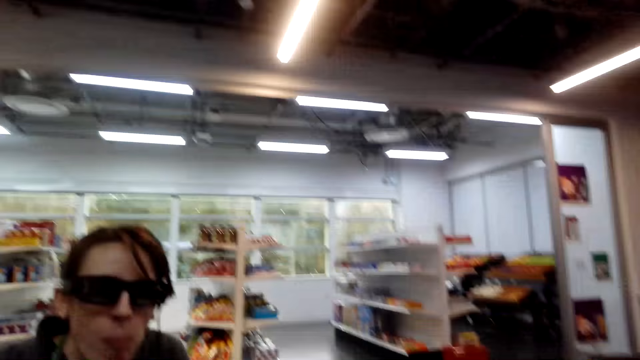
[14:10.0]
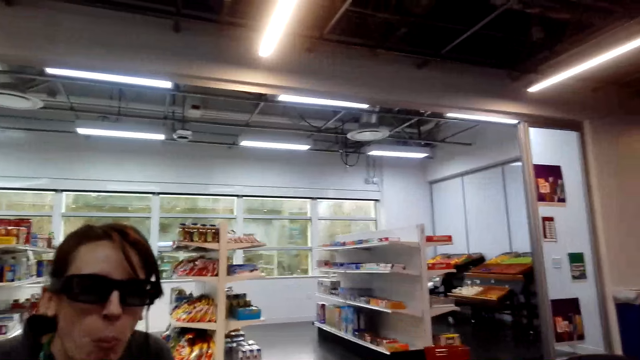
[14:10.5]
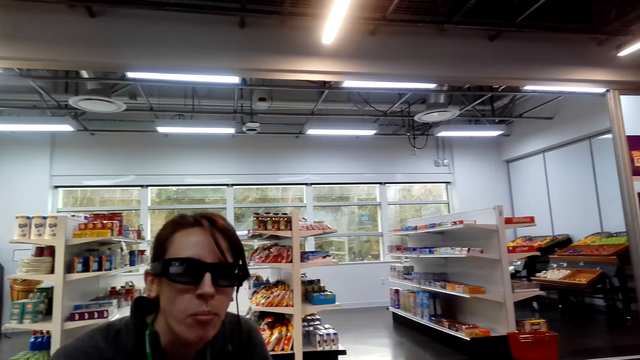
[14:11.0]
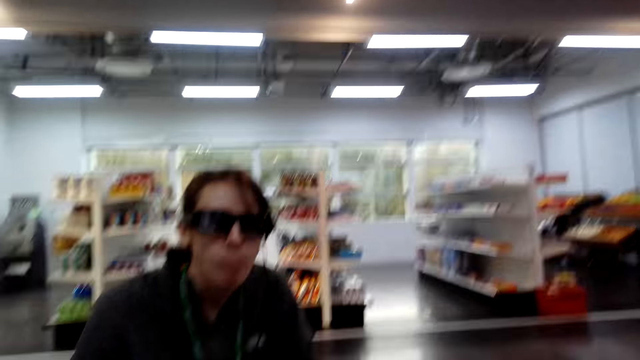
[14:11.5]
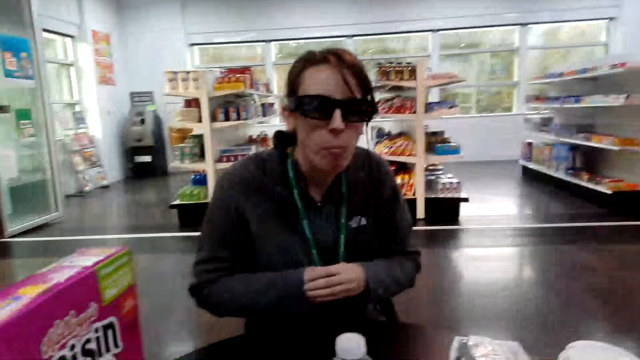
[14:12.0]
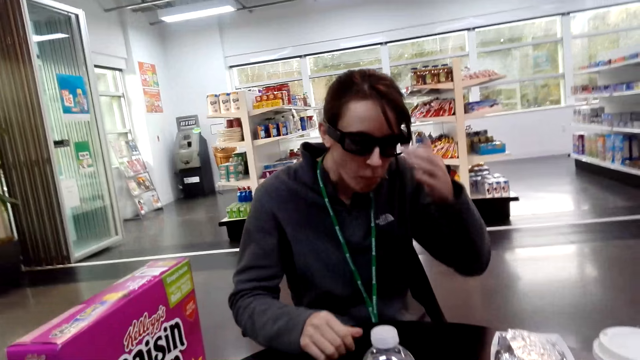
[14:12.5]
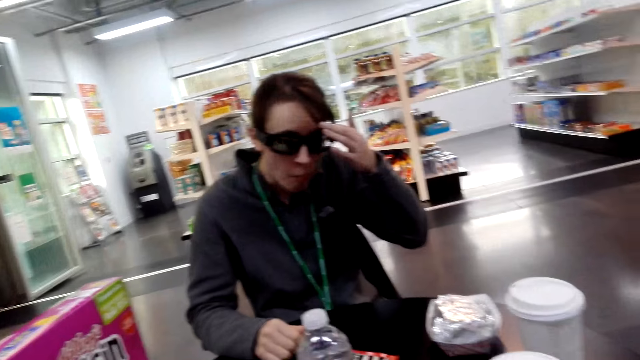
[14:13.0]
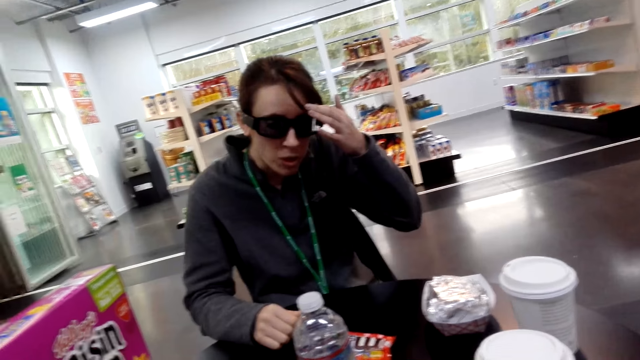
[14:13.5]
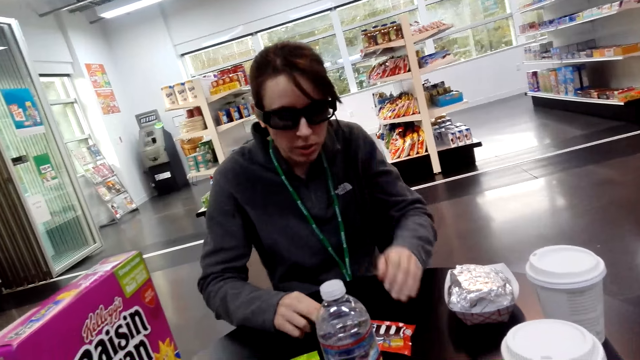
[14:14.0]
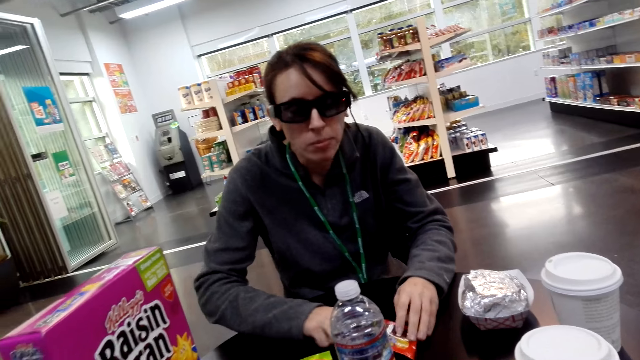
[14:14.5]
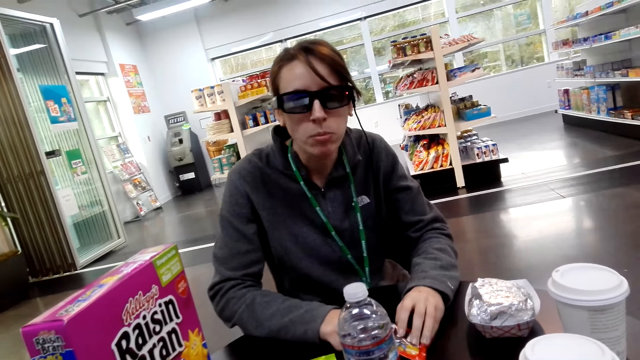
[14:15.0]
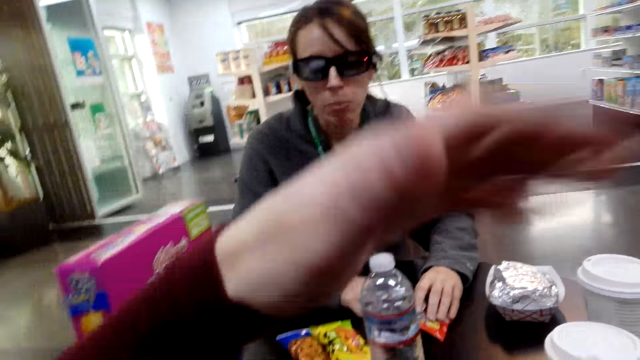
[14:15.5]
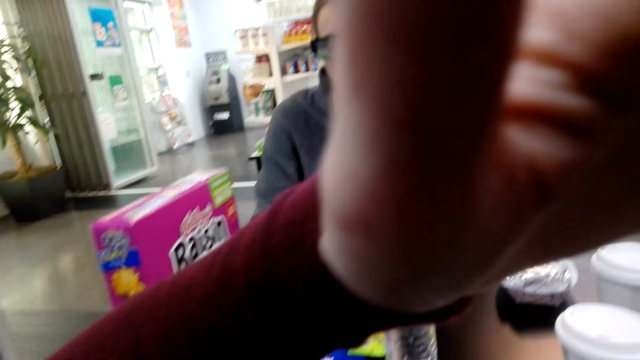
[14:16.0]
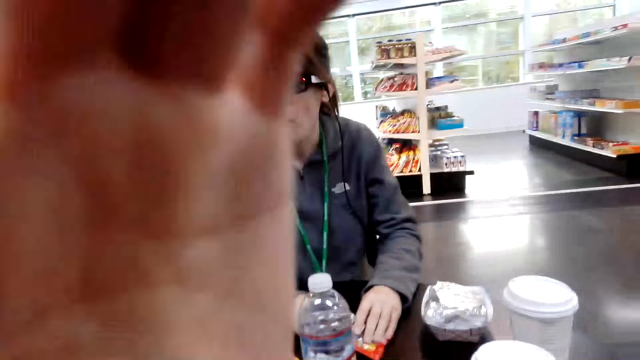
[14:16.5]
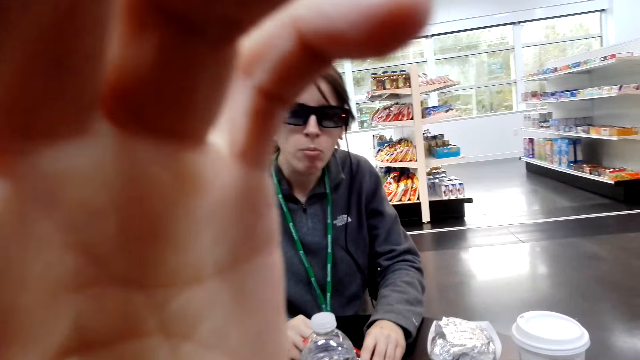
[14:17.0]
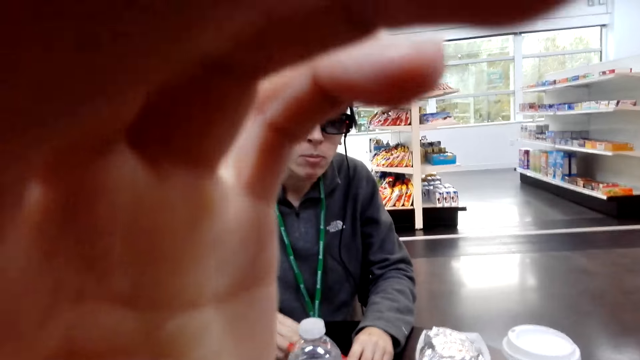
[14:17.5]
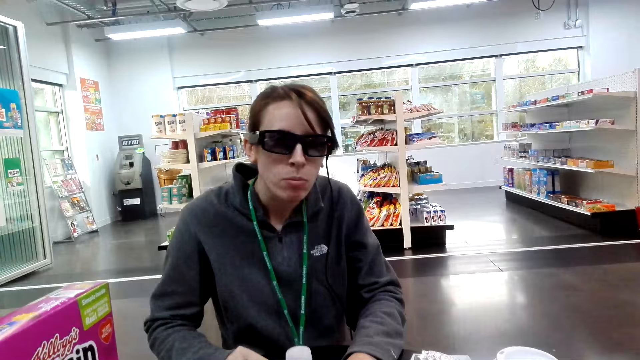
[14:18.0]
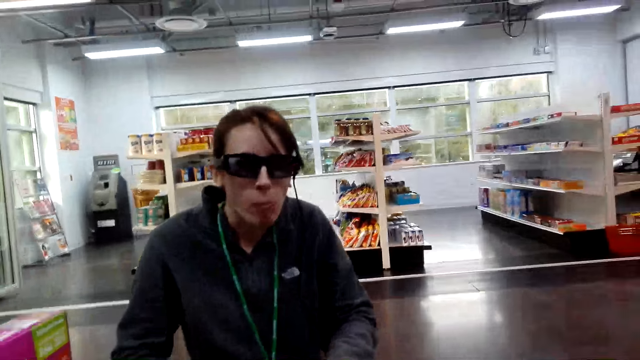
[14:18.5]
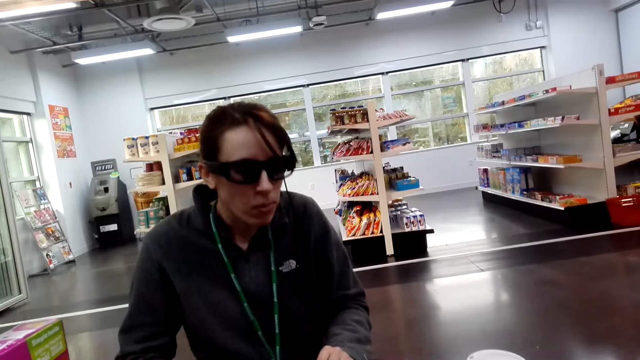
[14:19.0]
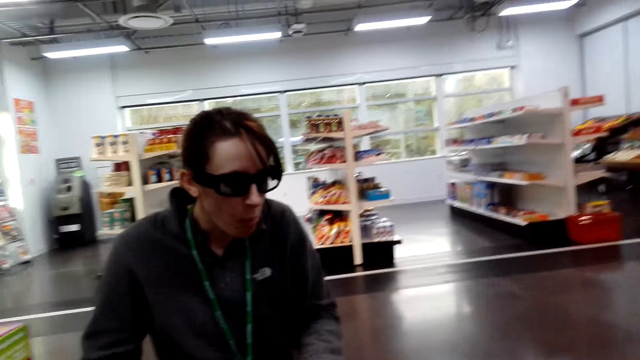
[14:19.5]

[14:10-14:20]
The camera wearer looks around. A lady touches her head. The lady holds items. The camera wearer adjusts the camera. They hold a fare.

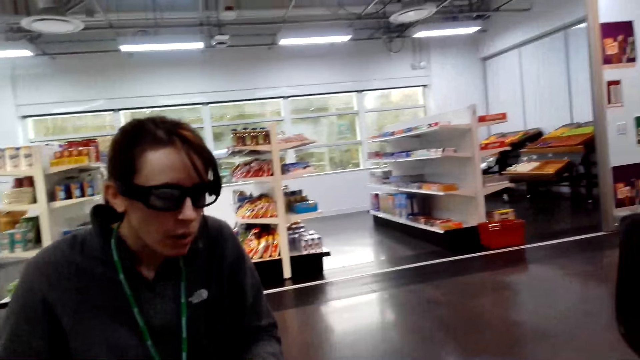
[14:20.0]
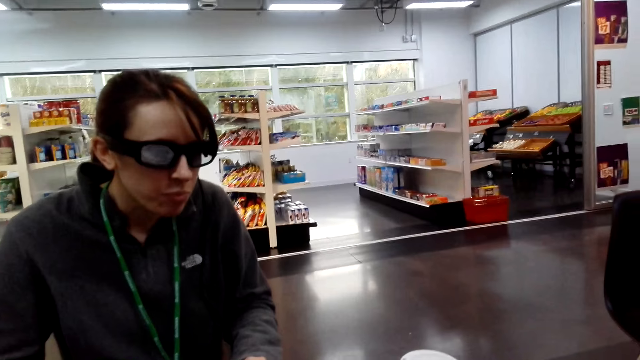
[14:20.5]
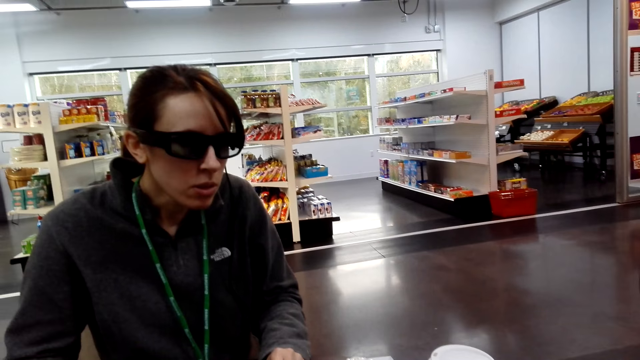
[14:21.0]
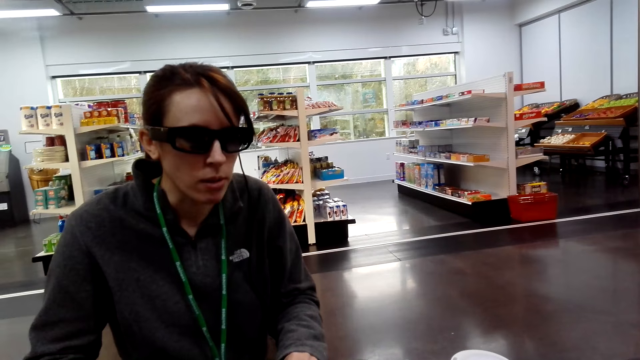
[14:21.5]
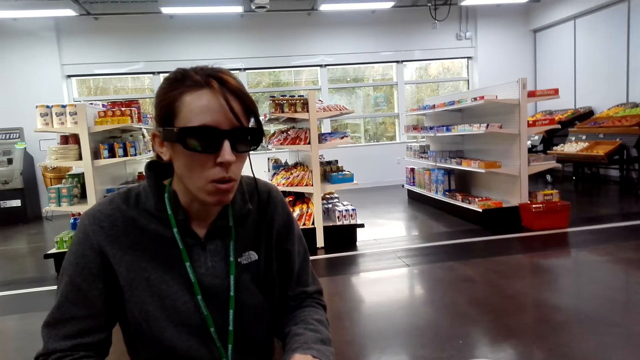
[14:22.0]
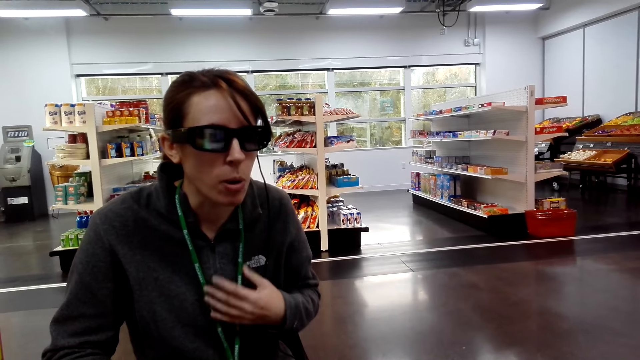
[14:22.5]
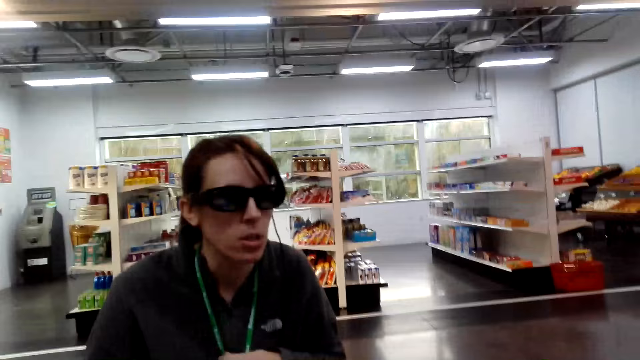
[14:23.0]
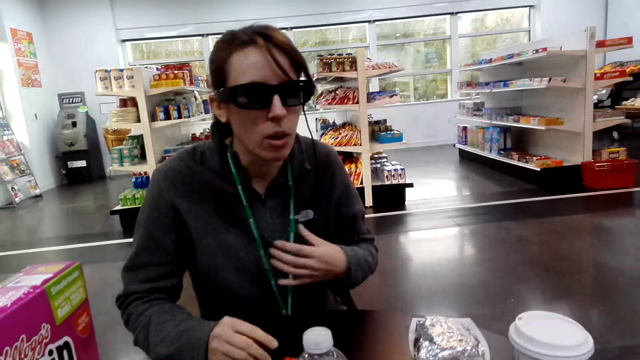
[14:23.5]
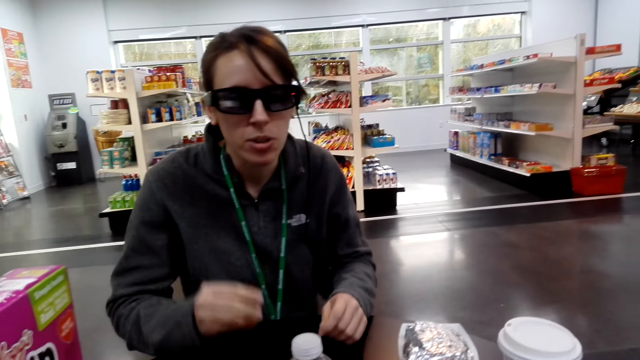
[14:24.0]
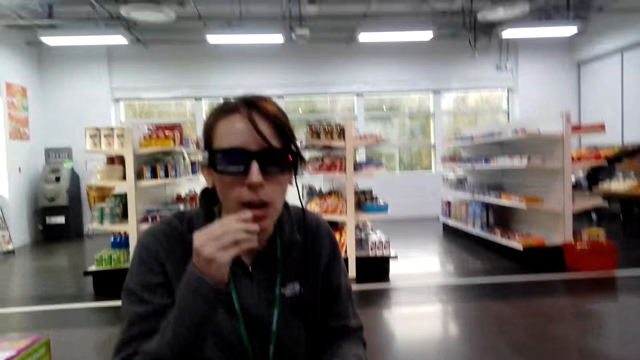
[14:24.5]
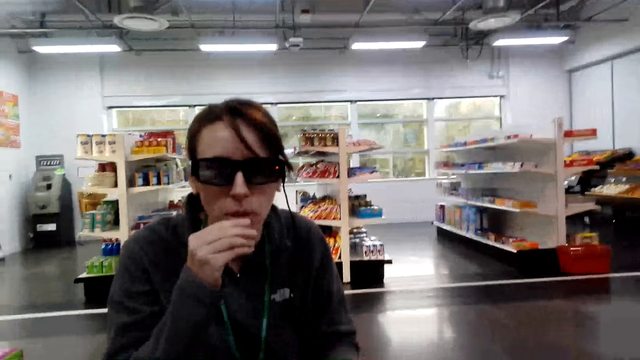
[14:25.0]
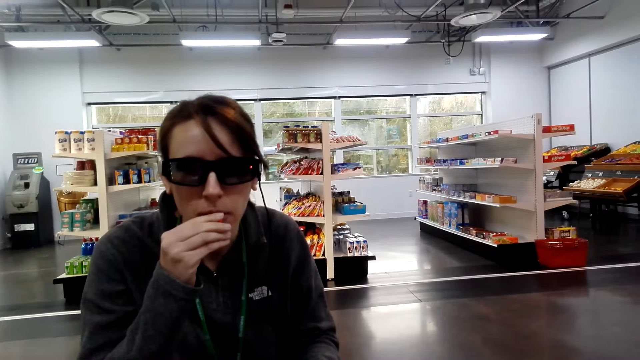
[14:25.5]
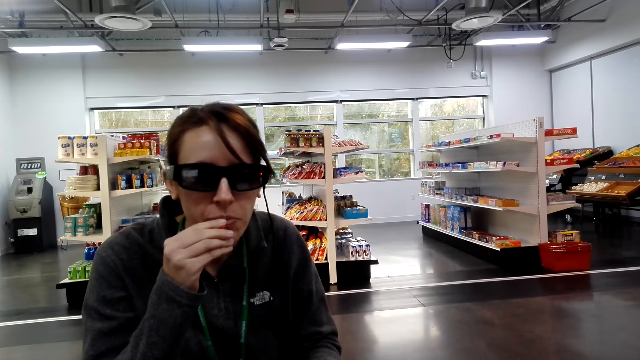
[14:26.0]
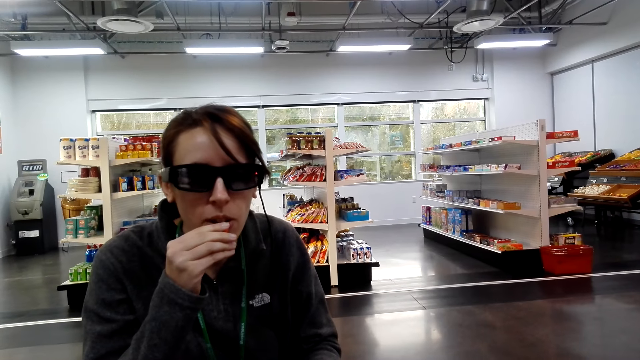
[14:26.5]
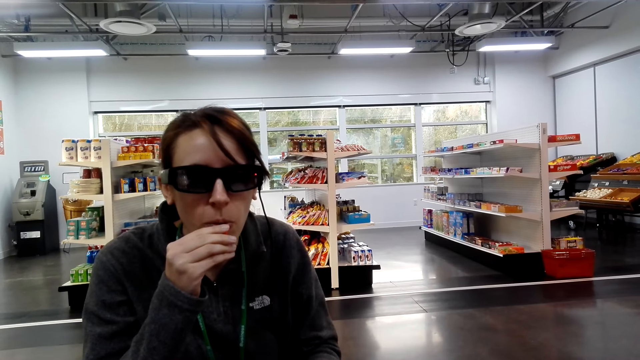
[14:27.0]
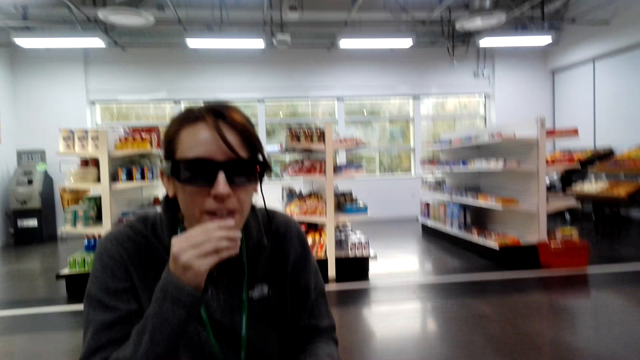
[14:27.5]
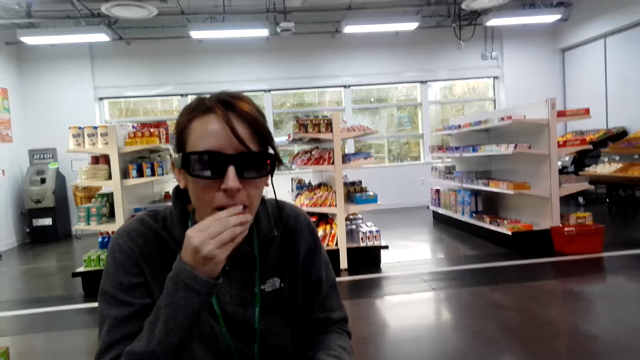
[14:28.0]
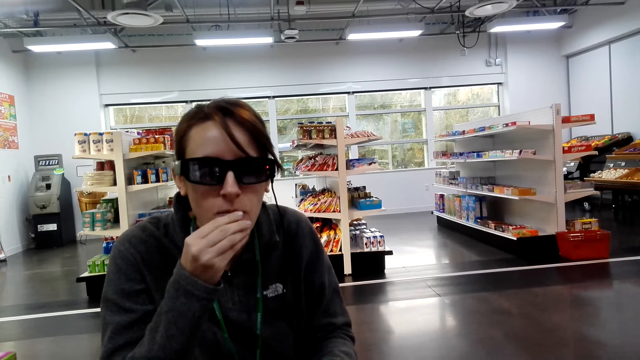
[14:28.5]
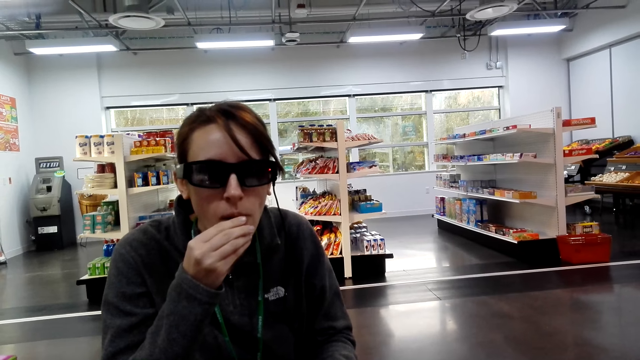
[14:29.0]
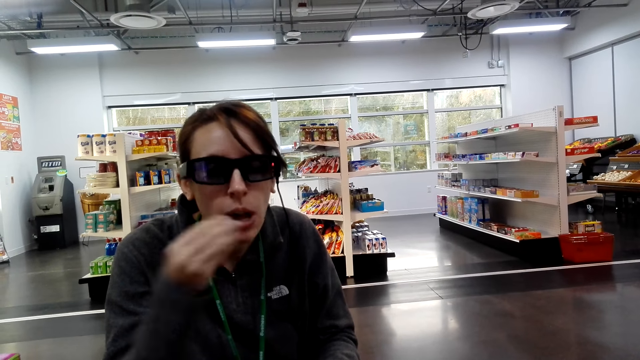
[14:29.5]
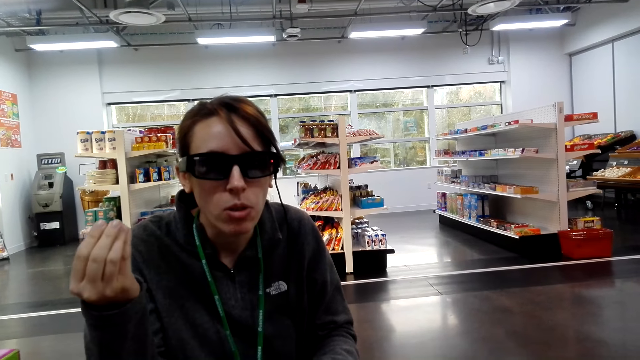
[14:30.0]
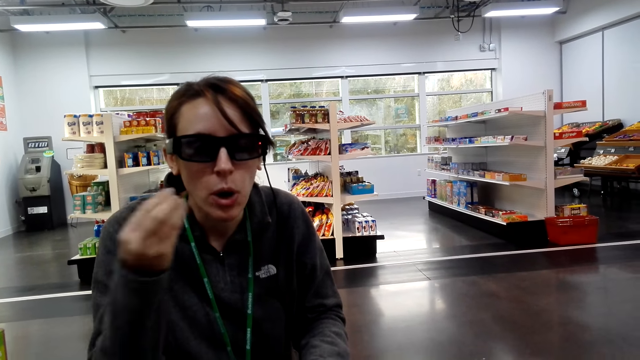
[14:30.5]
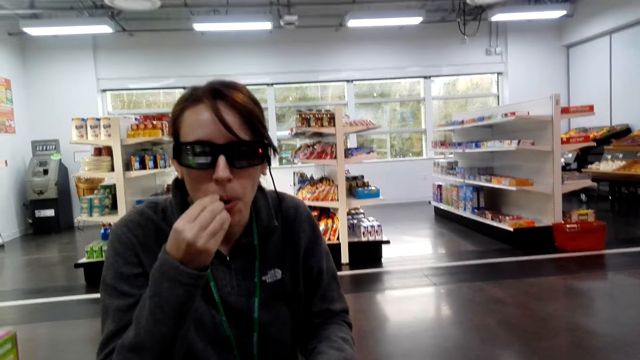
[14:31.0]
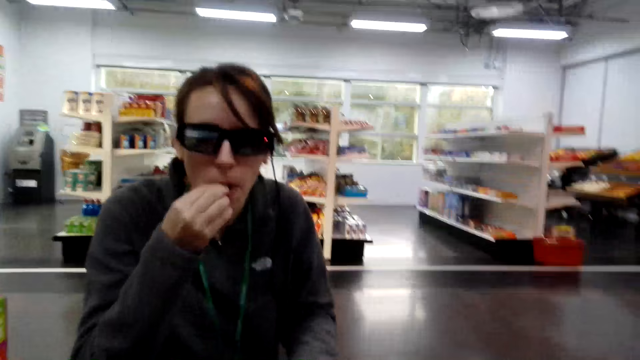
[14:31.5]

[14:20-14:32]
The camera wearer talks to a lady. The lady holds a tag. The lady eats an item.
